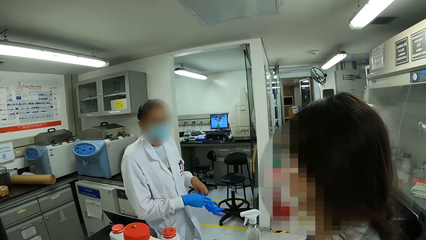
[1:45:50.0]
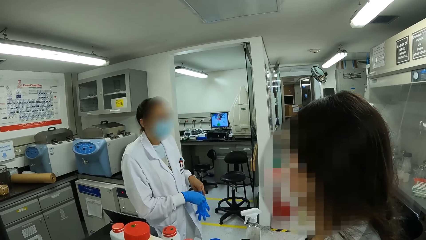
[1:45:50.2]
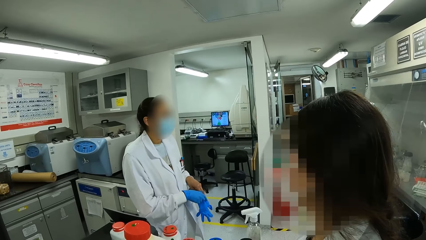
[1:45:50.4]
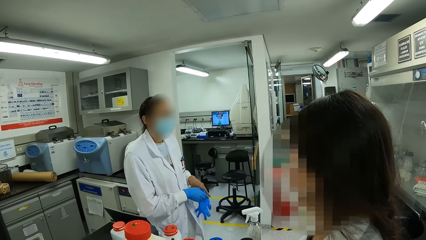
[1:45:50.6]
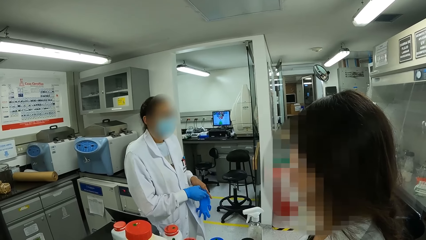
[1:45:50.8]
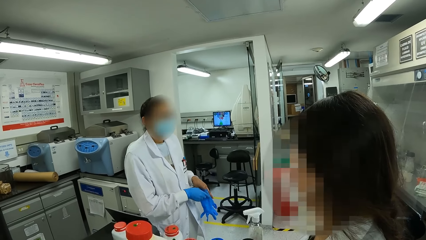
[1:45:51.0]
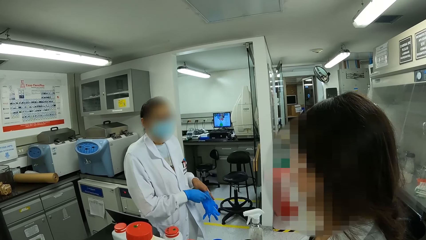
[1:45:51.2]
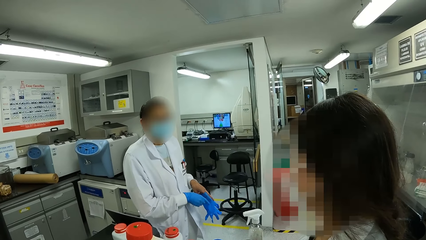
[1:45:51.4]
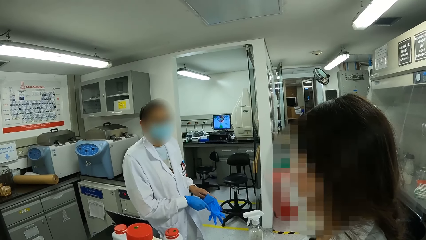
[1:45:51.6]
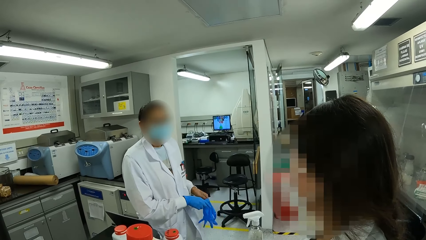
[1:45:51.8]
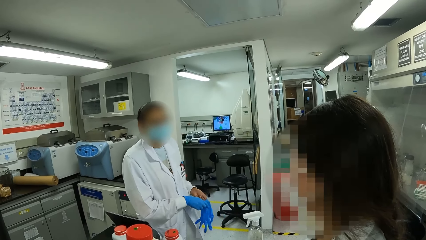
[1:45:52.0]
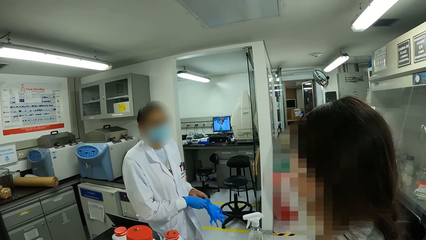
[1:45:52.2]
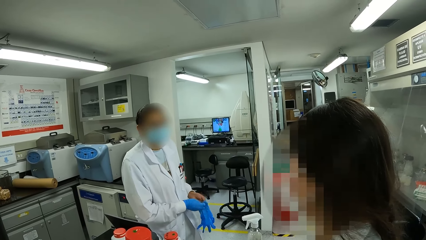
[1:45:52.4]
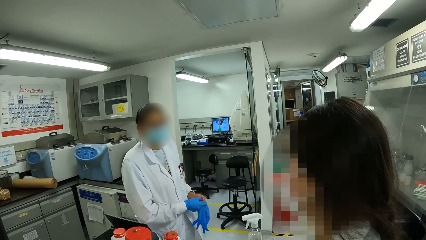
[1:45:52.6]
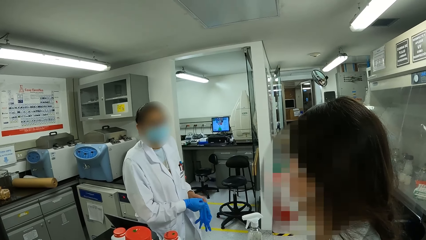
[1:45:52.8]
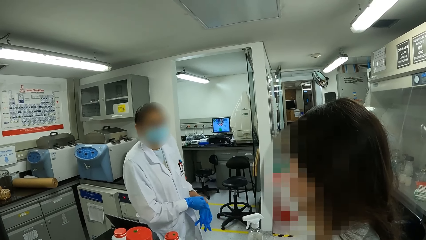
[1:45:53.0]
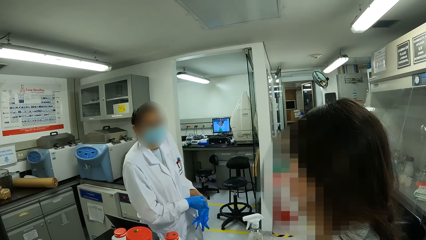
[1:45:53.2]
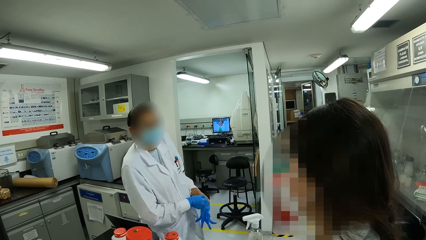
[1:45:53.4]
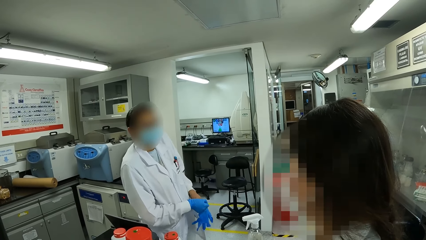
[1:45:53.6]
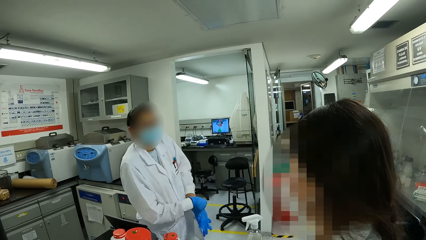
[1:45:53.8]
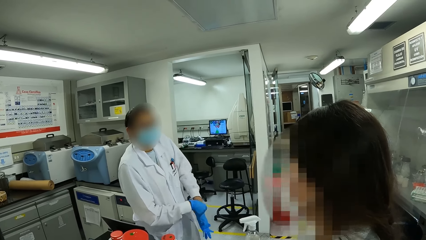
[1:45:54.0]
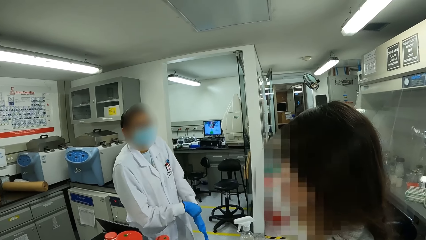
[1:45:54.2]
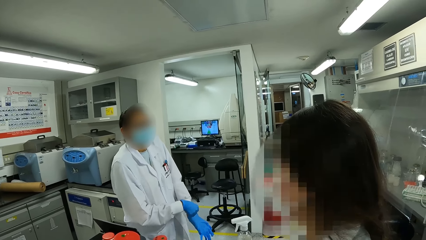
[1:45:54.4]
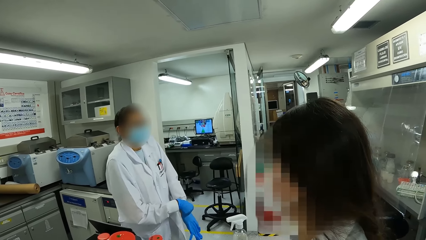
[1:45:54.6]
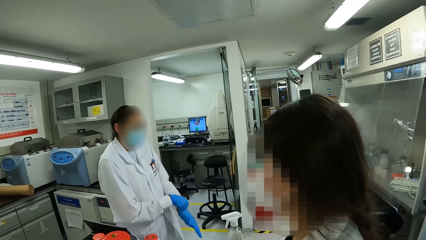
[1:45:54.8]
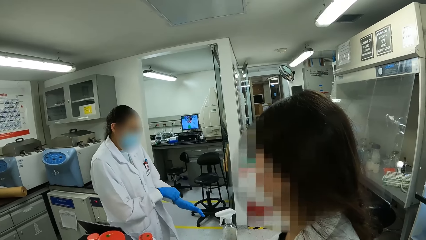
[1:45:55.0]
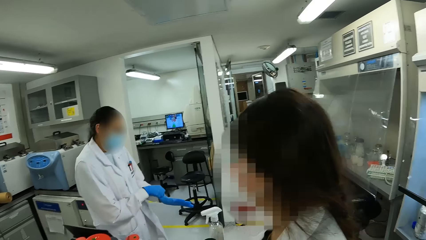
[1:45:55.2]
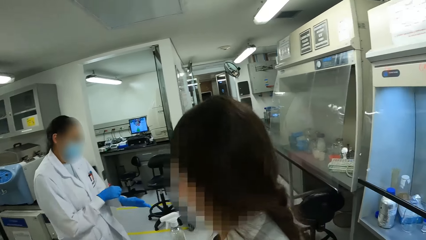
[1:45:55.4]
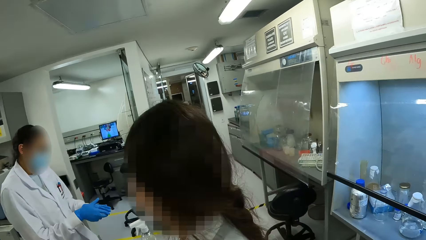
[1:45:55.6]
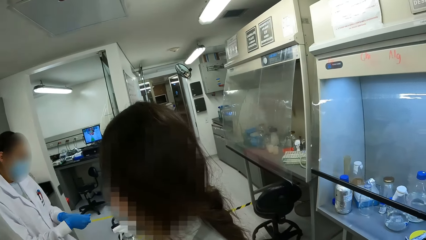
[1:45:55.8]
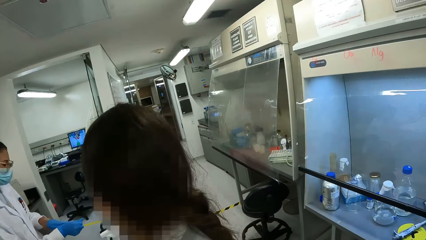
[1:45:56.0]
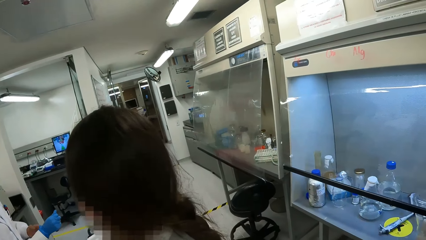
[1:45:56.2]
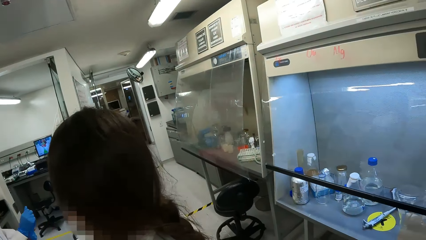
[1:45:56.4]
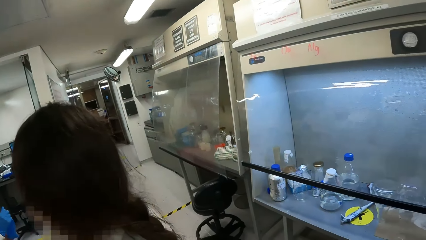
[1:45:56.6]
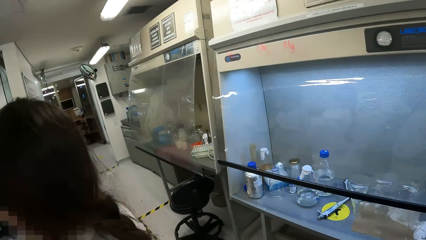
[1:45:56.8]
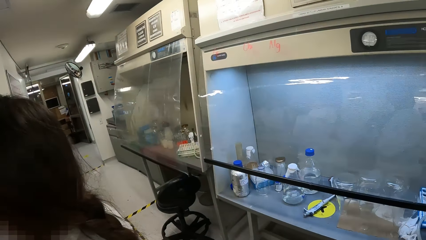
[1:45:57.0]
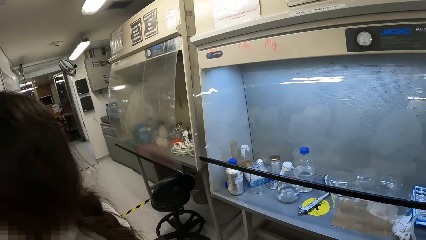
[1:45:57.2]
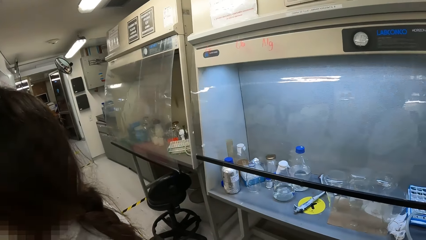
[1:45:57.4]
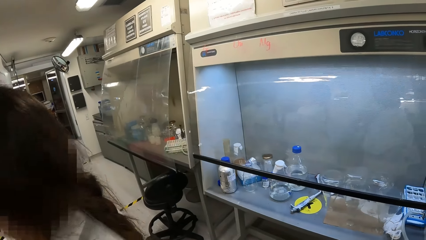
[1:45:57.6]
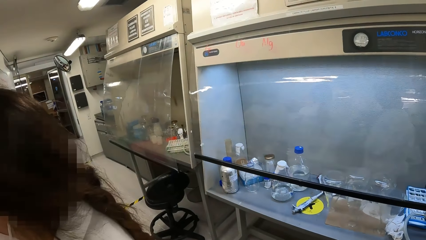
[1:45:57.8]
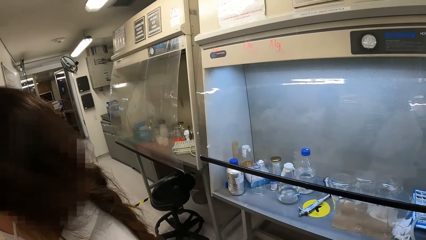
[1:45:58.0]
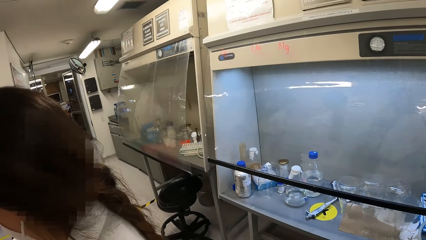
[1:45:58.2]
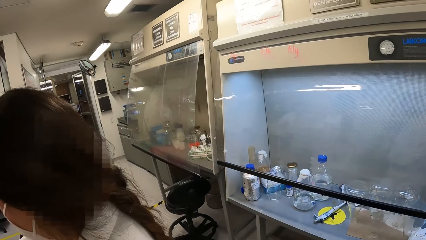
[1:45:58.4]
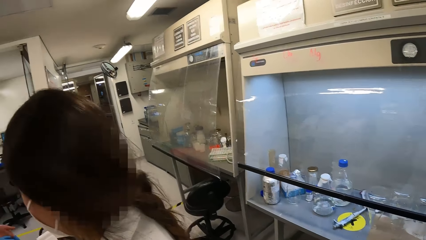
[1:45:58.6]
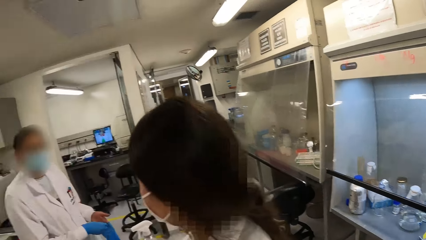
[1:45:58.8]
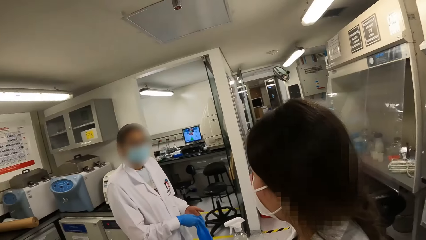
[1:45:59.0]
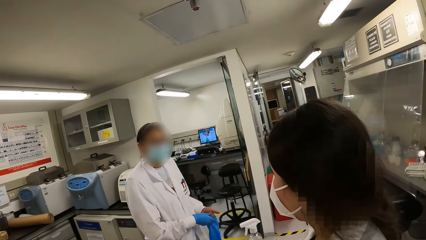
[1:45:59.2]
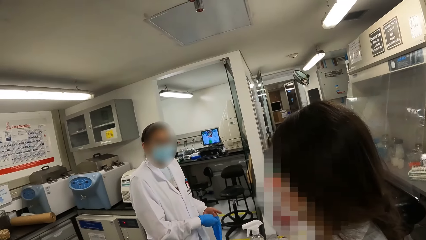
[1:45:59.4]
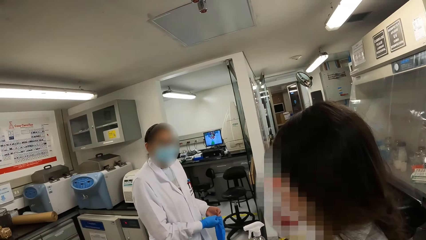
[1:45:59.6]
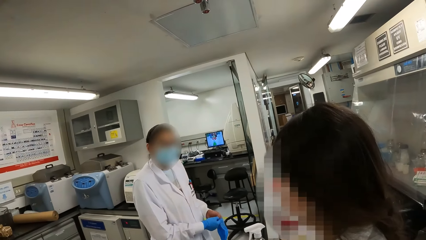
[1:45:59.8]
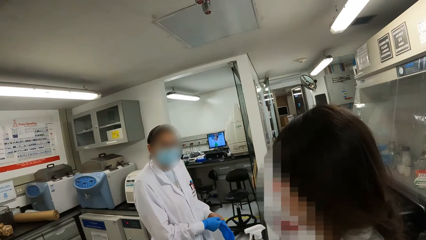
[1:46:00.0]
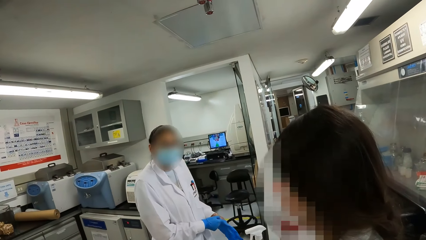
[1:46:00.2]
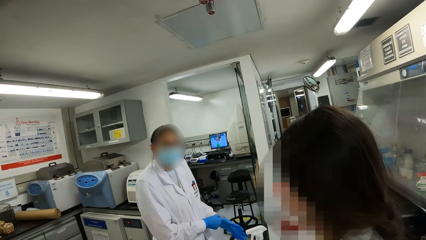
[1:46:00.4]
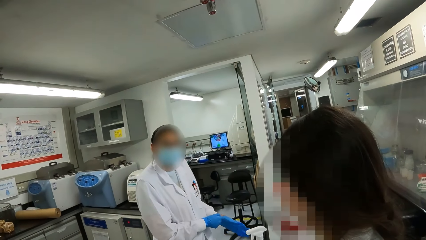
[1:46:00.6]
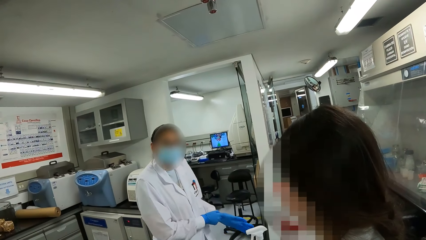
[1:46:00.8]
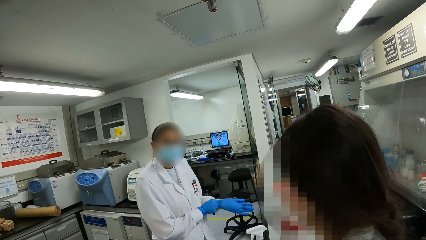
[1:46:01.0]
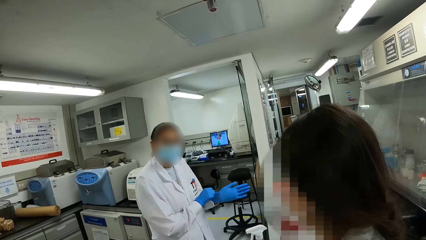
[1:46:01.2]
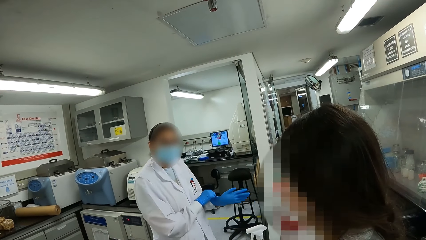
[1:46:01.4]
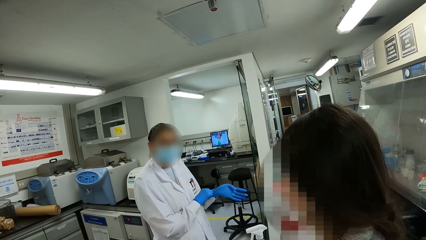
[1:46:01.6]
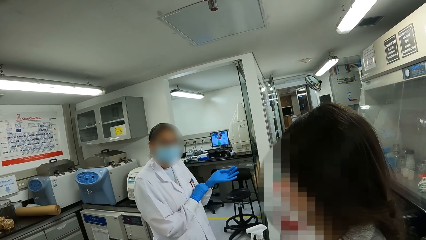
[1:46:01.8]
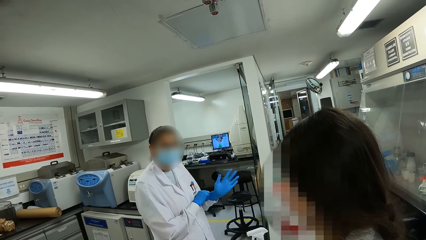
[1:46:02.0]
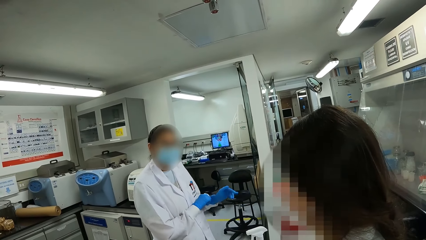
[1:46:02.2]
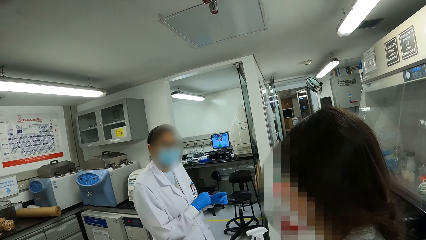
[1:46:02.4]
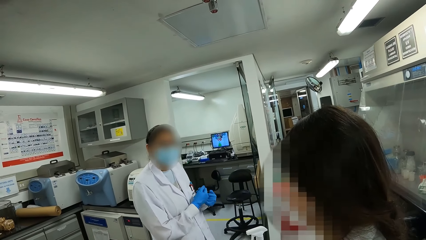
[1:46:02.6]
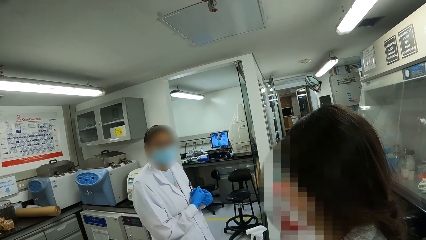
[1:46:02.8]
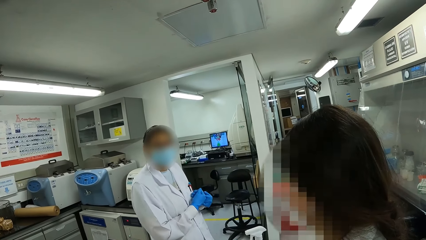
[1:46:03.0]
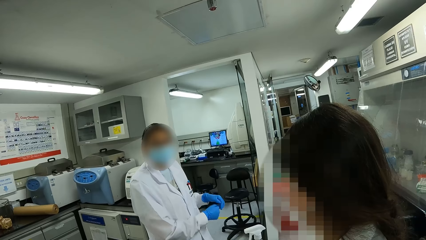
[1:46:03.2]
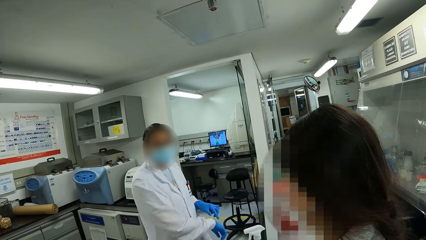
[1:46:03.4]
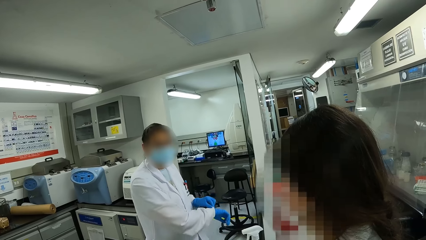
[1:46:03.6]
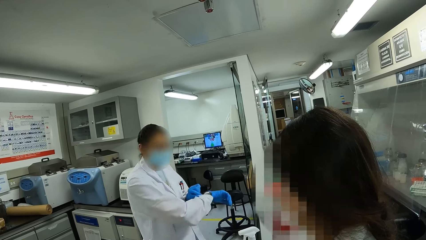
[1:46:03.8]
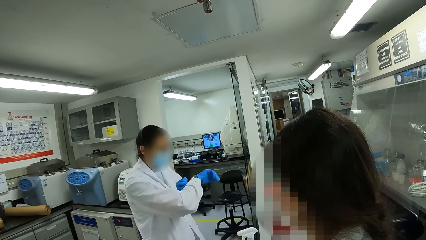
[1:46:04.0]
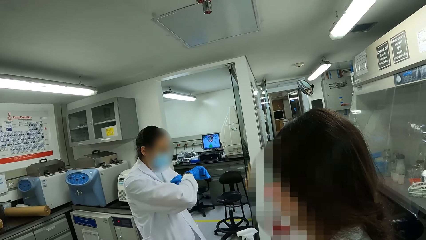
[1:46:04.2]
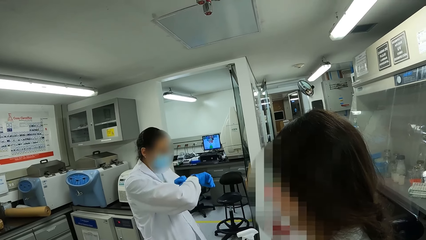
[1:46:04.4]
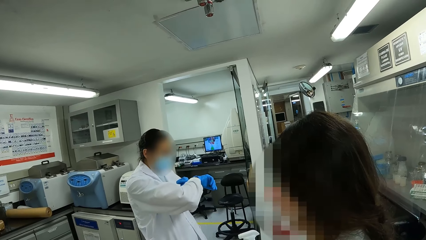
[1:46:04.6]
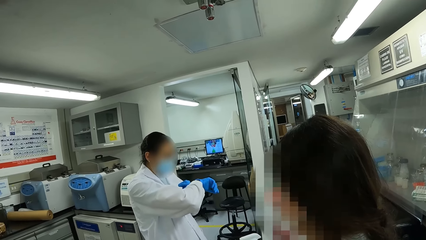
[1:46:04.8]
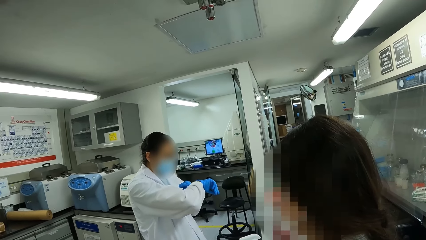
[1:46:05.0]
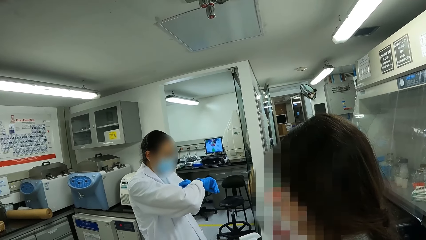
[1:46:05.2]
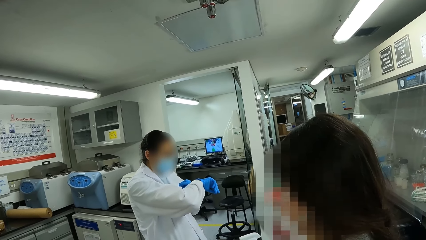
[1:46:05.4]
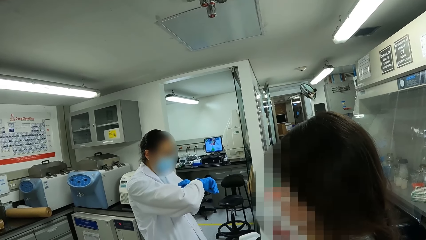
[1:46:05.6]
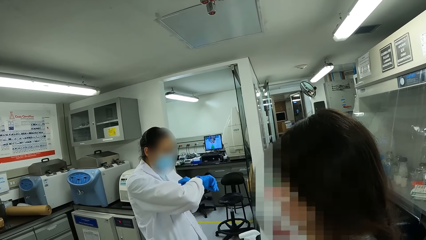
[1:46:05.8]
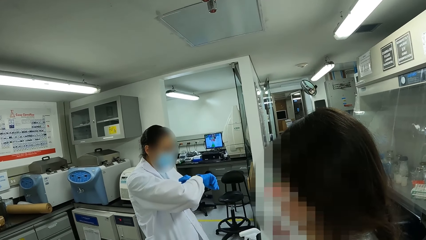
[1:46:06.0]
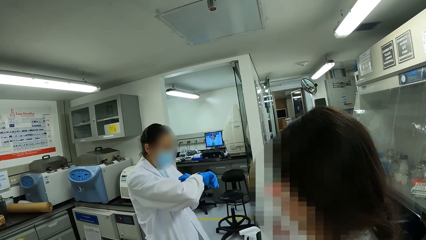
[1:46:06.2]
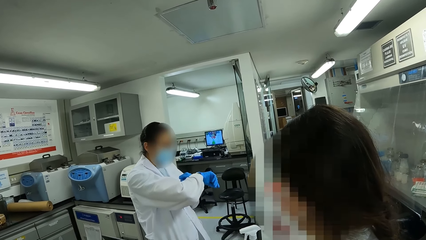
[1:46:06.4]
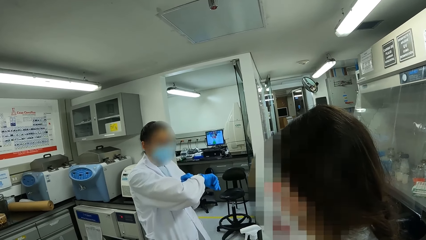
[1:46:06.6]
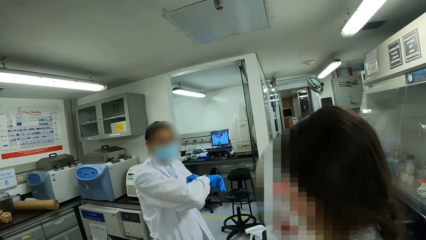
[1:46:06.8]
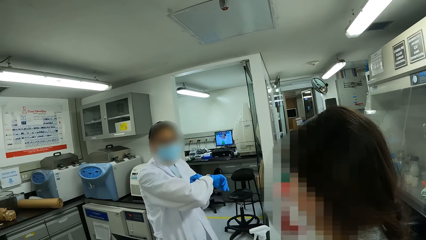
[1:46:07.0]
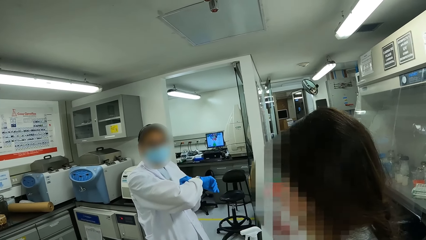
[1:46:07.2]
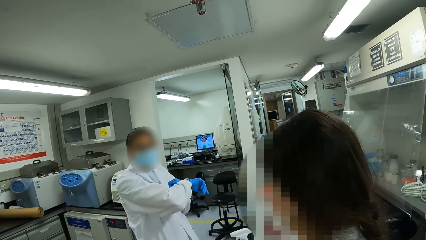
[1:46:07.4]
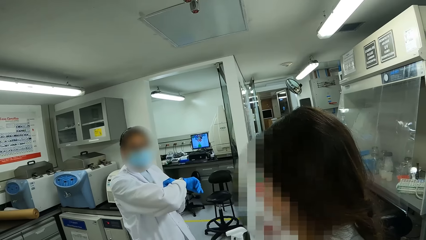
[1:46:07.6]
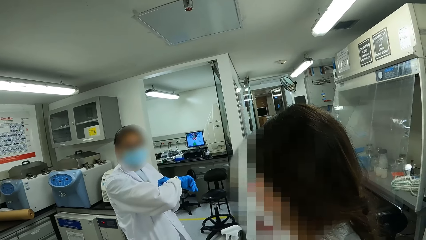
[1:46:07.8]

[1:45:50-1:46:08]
A person wears a glove. The camera wearer stares around. The person wears the glove. The person looks at the watch.
